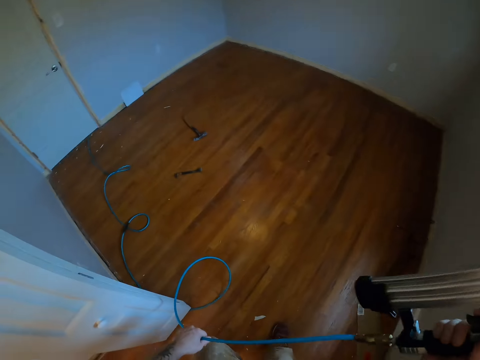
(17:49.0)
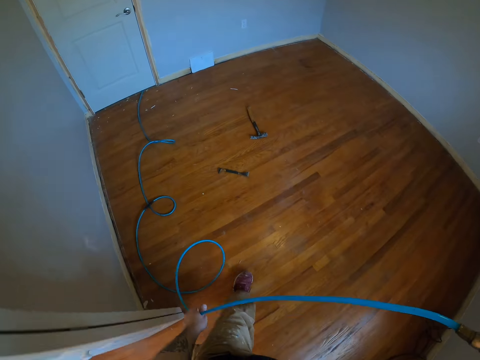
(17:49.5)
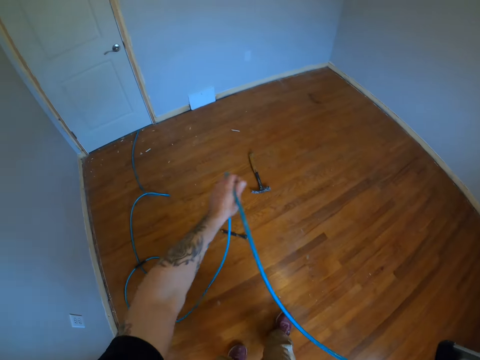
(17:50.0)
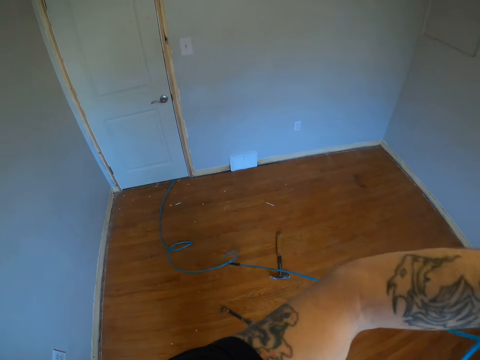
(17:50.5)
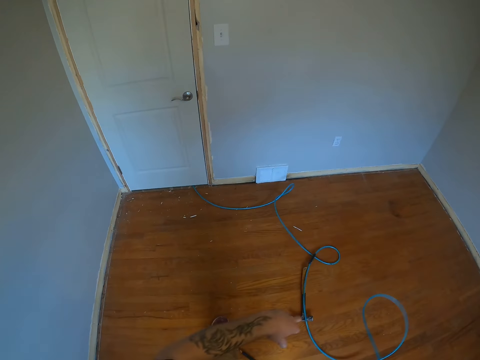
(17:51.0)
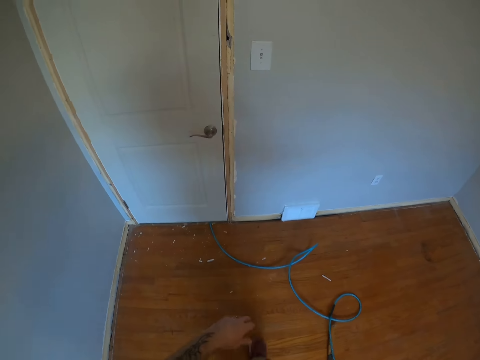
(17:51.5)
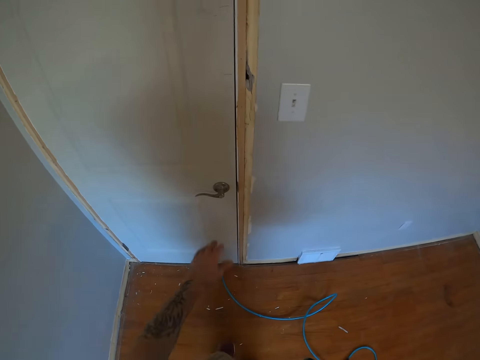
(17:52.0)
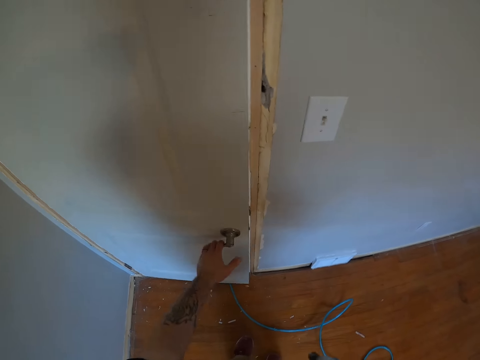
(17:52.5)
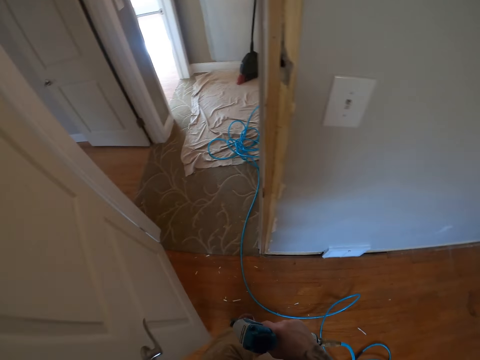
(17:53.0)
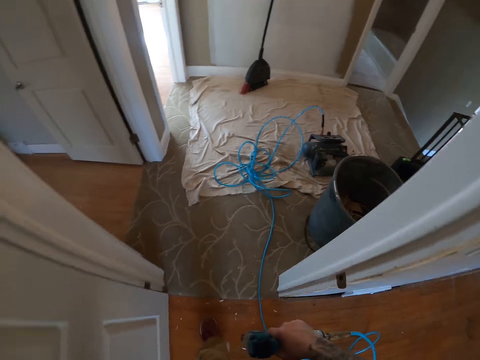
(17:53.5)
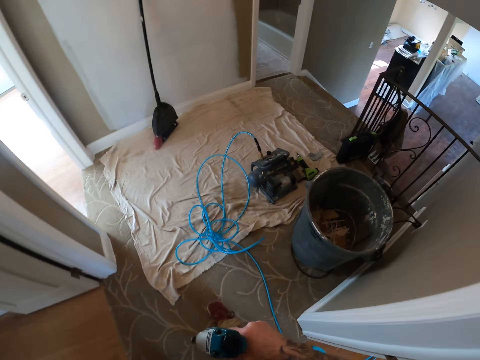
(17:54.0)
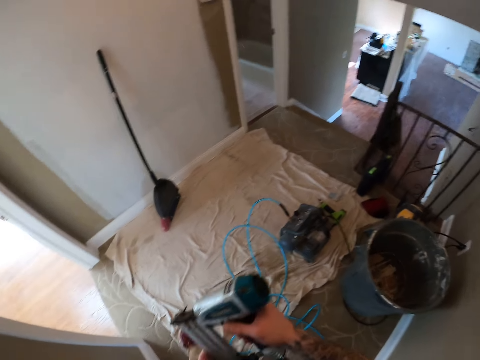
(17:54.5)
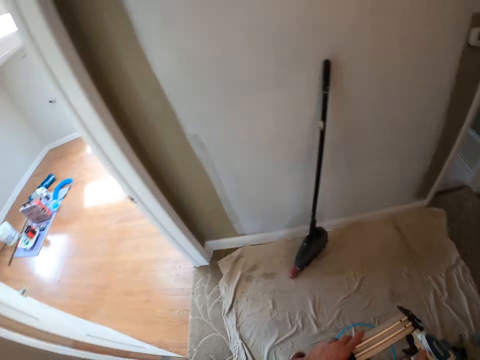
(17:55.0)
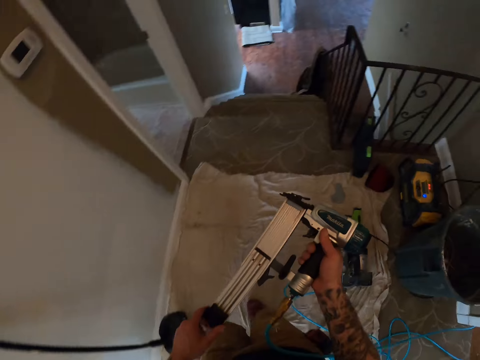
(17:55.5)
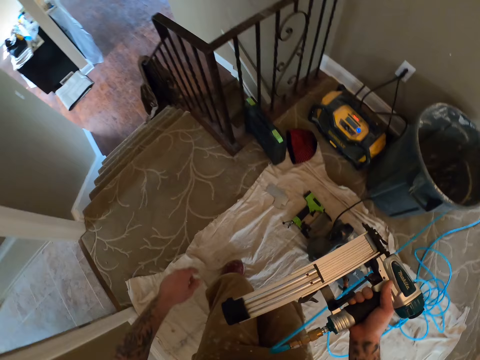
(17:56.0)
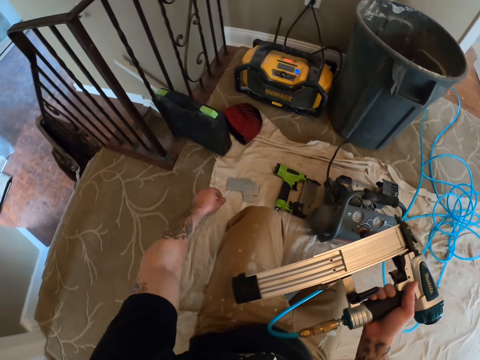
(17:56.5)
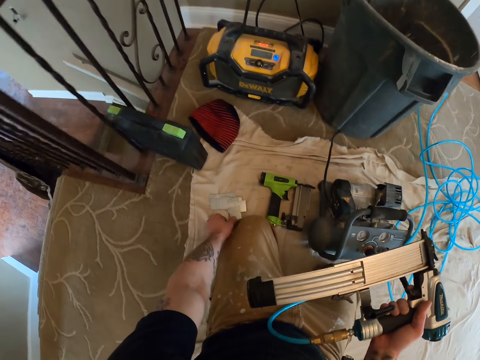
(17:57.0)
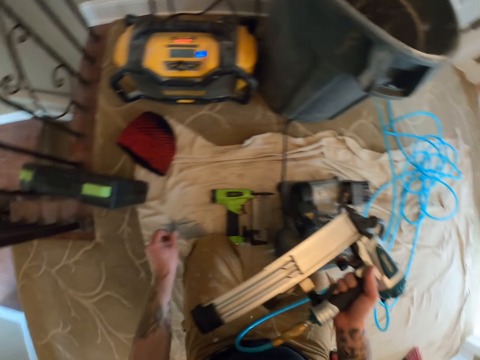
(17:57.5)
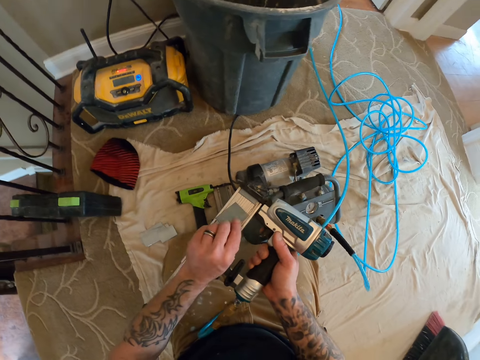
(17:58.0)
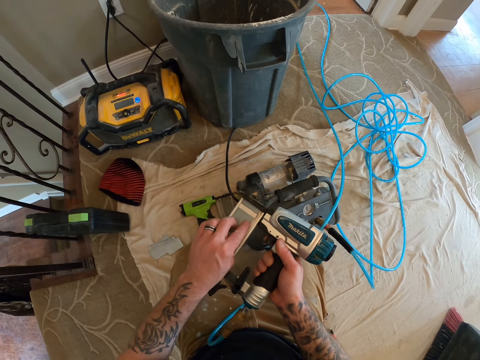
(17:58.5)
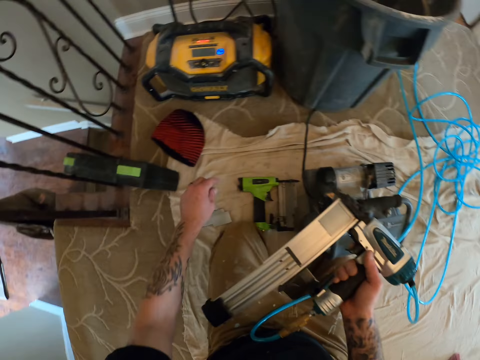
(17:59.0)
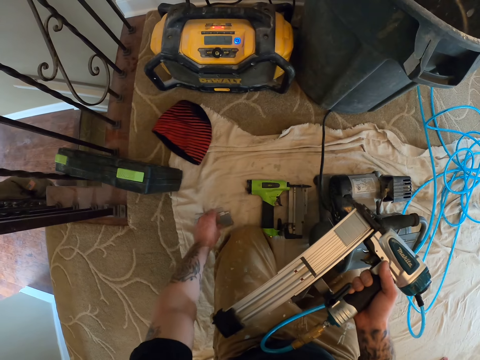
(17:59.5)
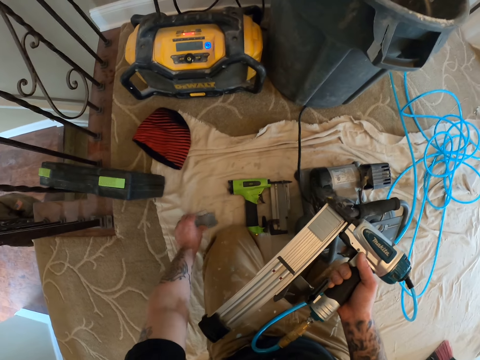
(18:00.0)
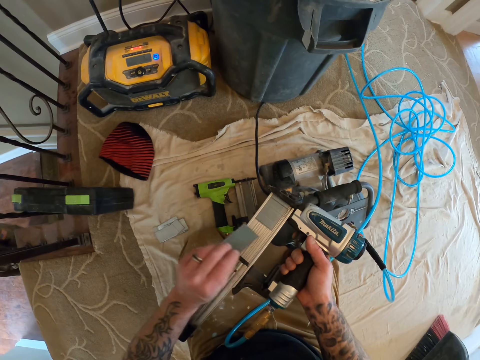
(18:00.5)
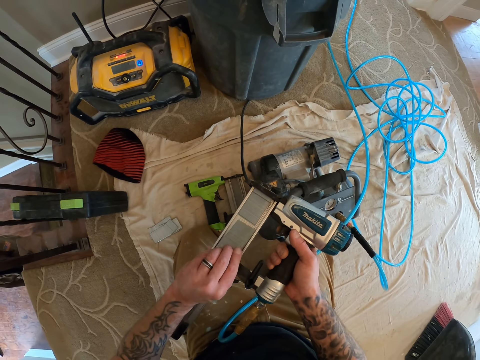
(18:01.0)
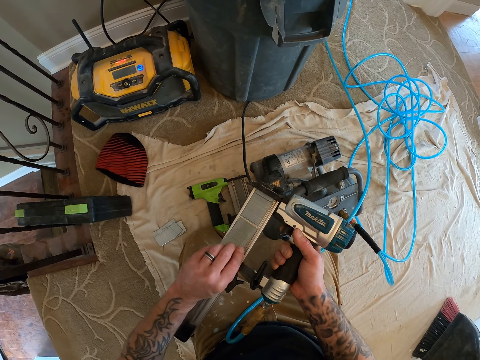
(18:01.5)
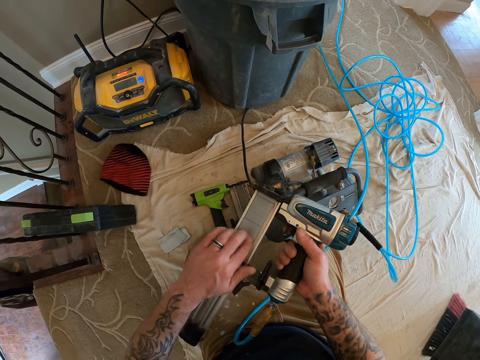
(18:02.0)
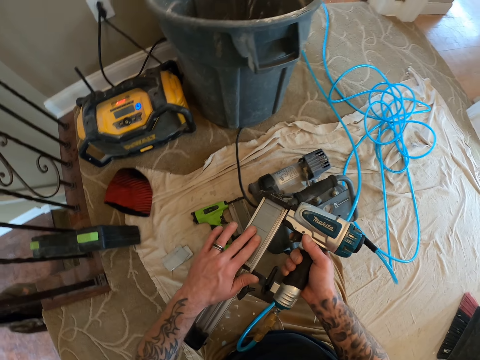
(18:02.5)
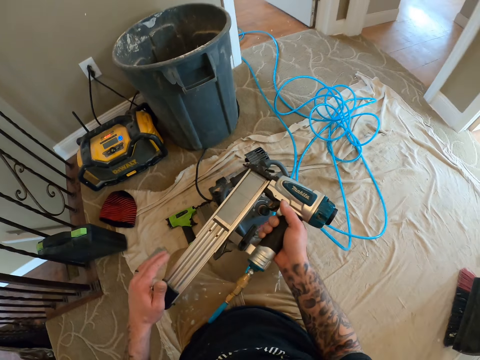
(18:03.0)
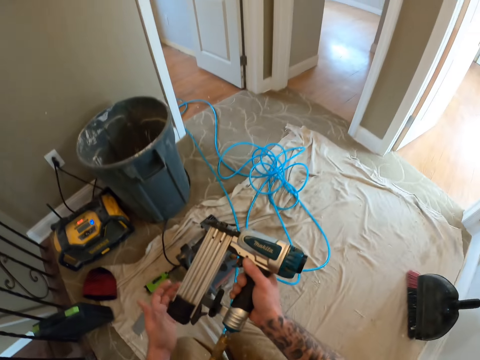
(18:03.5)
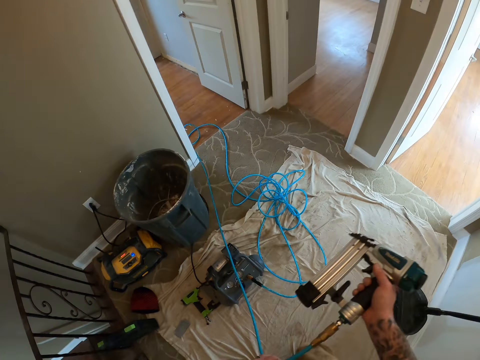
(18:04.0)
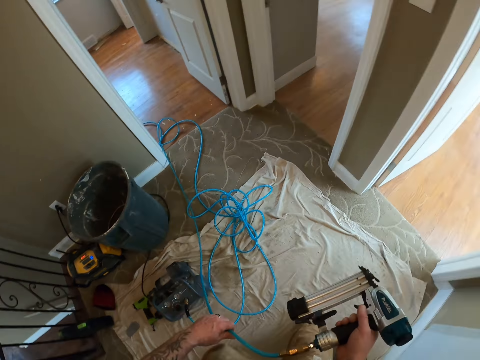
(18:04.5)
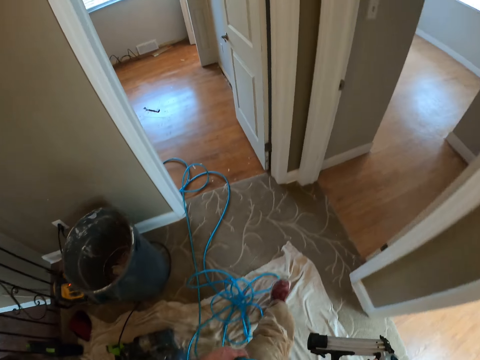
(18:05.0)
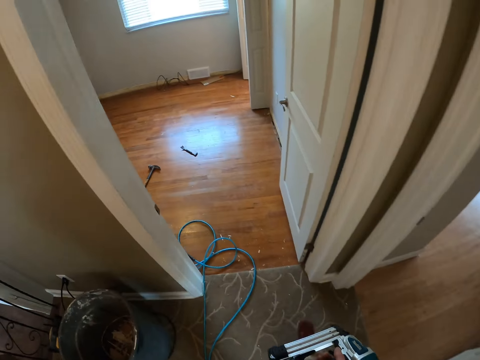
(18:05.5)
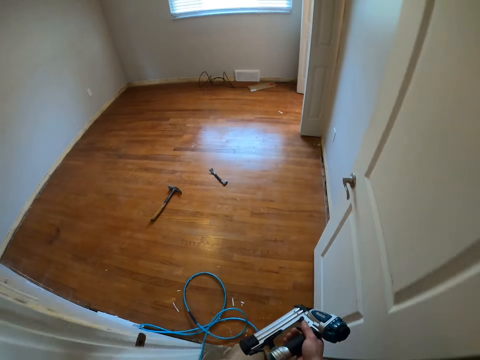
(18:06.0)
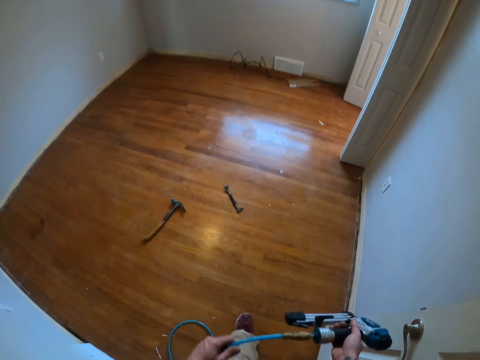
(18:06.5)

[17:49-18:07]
The camera wearer straightens the wire of the nail gun. They move the pipe of the nail gun out of his way. They open the room door. They walk out of the room. They open the nail cache of the nail gun. They pick the brad nail on the floor. They reload the nail gun with nails from the ground. They pick another brad nail on the floor. They fix the brad nails in the nail gun. They close the nail cache of the nail gun. They hold the wire of the nail gun and walk back to the room.

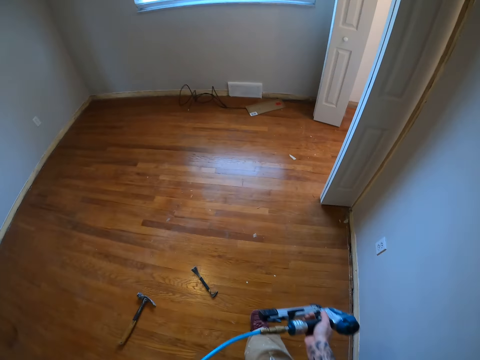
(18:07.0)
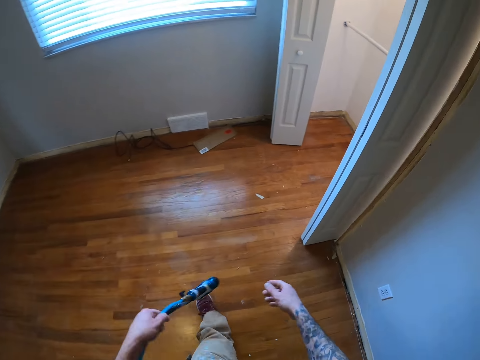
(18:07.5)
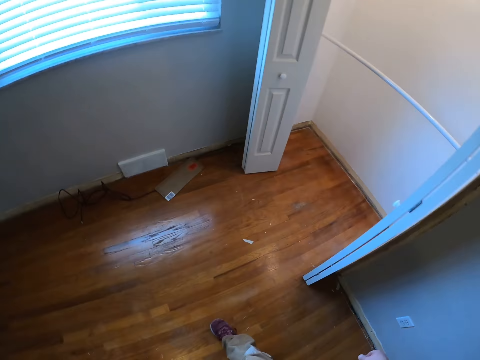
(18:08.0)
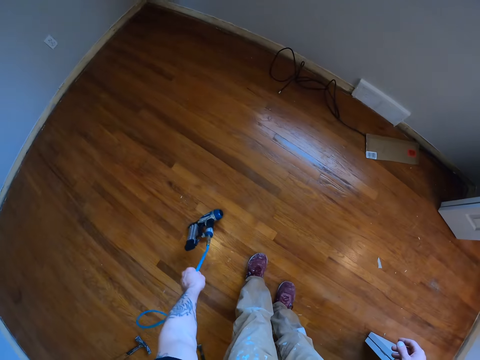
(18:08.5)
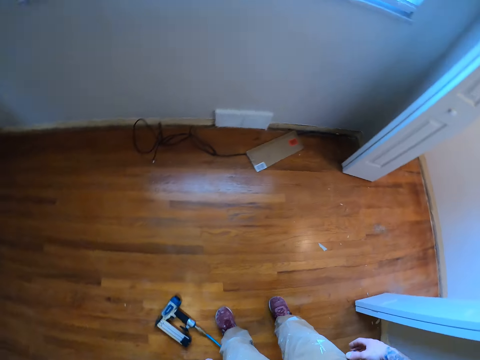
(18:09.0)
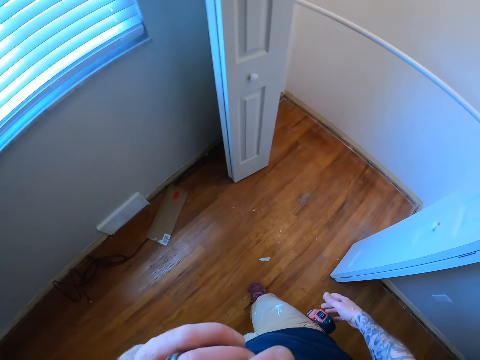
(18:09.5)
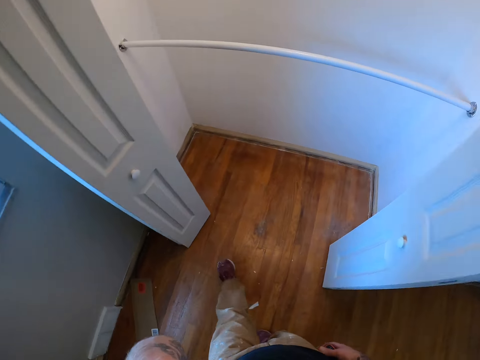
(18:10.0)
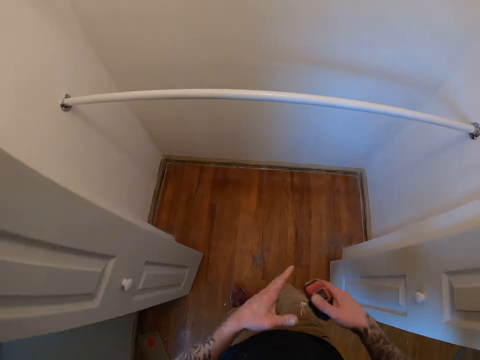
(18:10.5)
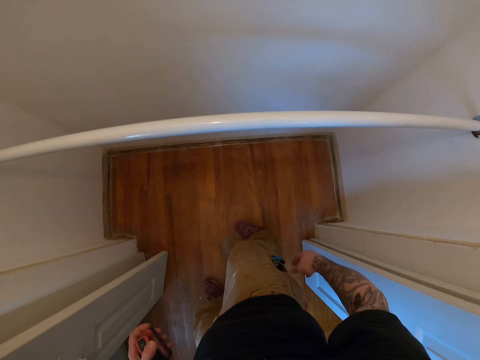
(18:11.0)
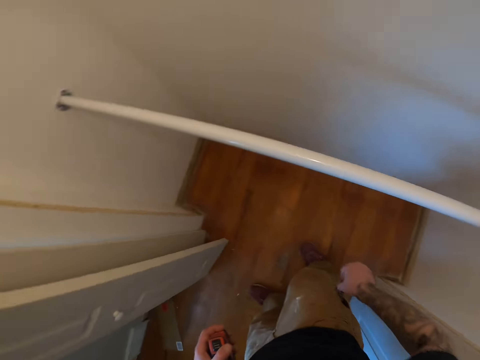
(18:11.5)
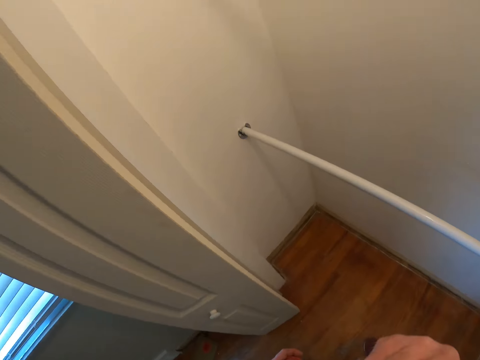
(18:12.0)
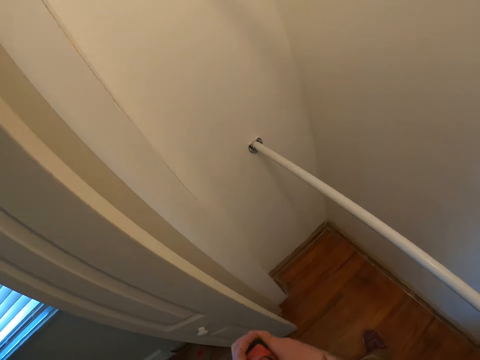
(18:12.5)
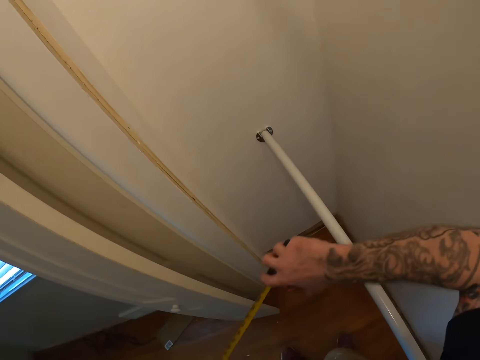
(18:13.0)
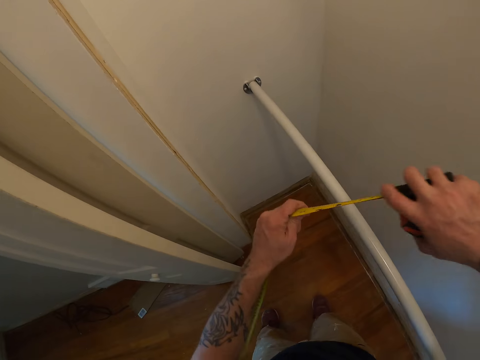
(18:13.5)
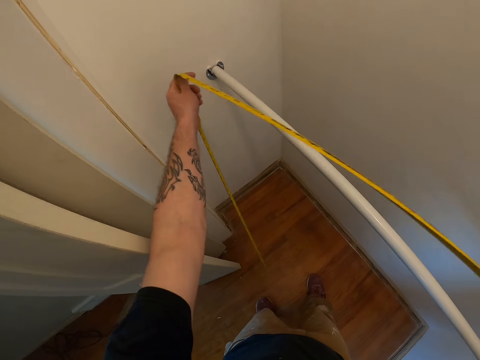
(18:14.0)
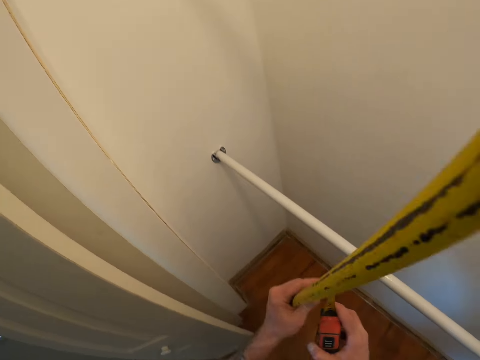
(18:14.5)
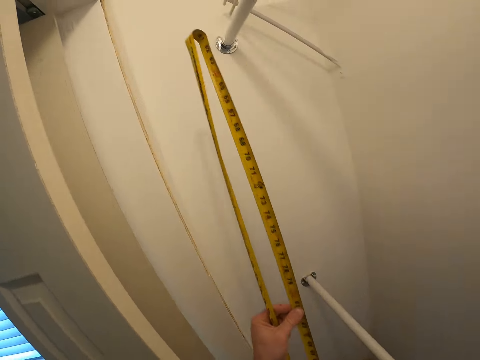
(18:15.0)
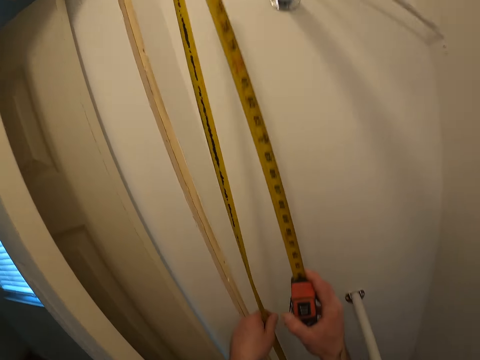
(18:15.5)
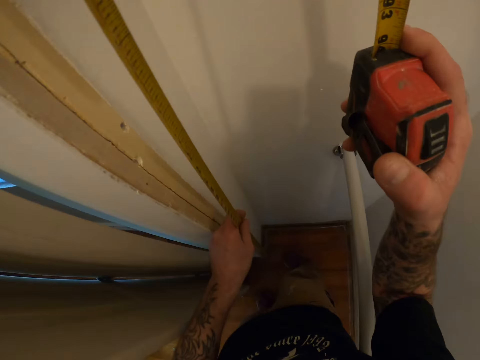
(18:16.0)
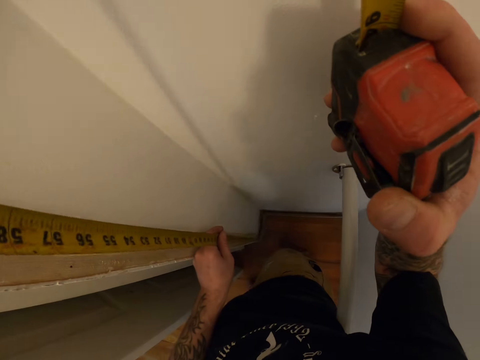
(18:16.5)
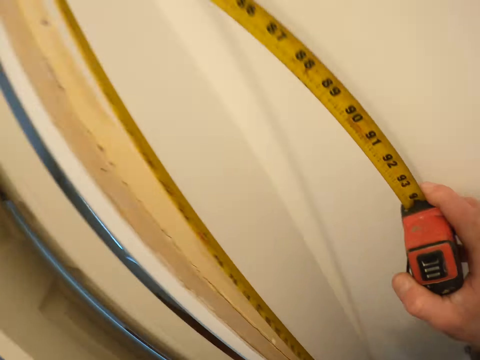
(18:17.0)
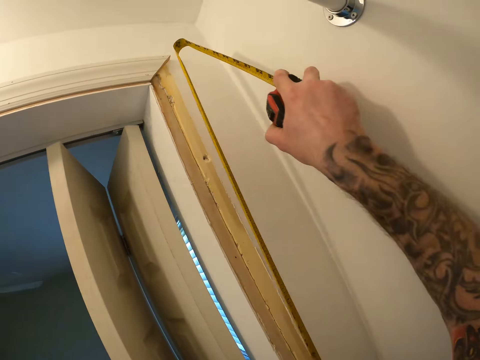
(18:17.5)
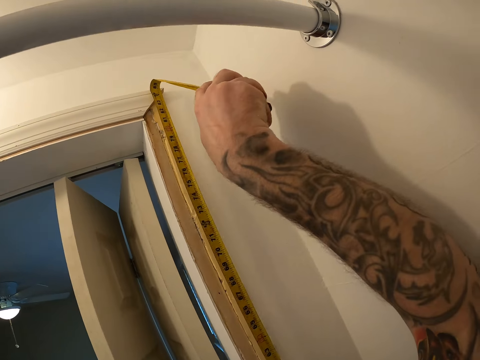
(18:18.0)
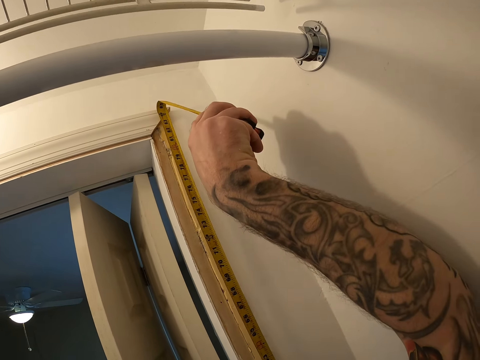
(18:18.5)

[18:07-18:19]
The camera wearer releases the nail gun. He puts the nail gun on the floor. He removes the tape measure from his trousers, attached to his pants. He transfers the tape measure to the left hand. He picks up the pen from his right pocket. He holds the pen with his mouth. He pulls out the tape measure. He measures the closet door frame with the tape measure. He measures the height of the door with the tape measure.
